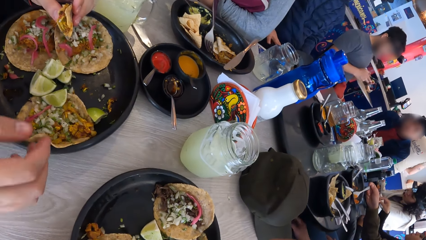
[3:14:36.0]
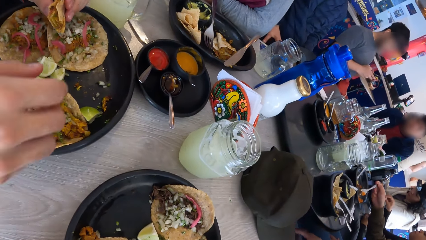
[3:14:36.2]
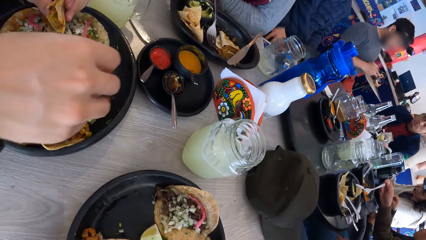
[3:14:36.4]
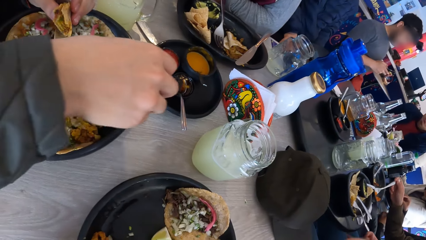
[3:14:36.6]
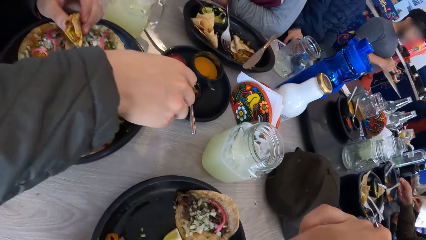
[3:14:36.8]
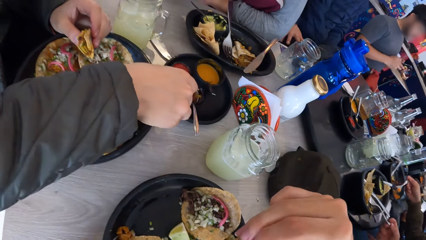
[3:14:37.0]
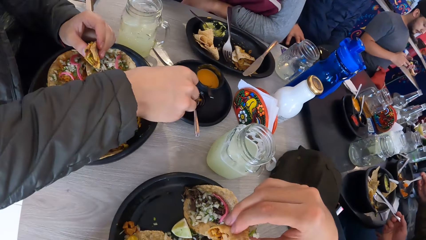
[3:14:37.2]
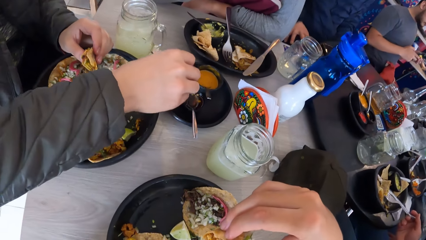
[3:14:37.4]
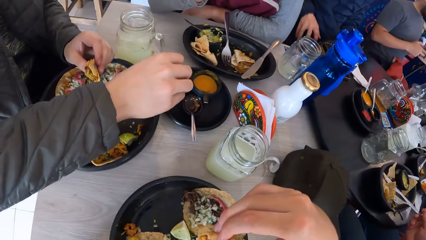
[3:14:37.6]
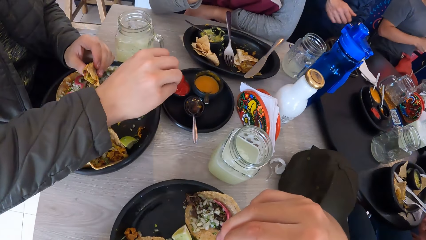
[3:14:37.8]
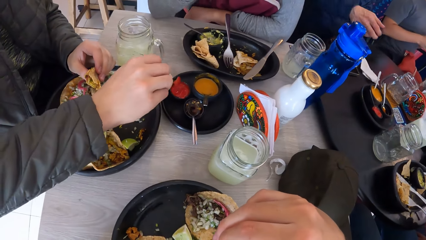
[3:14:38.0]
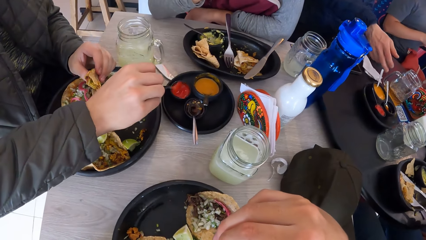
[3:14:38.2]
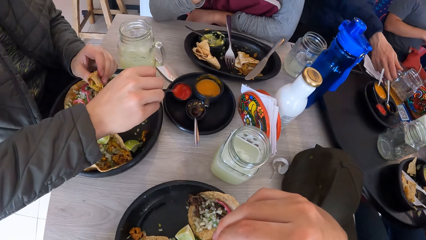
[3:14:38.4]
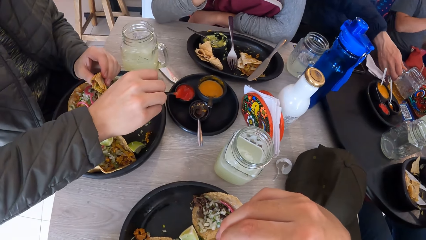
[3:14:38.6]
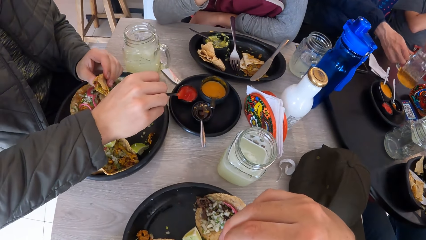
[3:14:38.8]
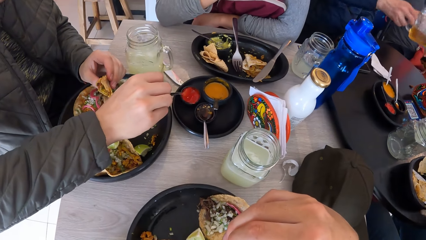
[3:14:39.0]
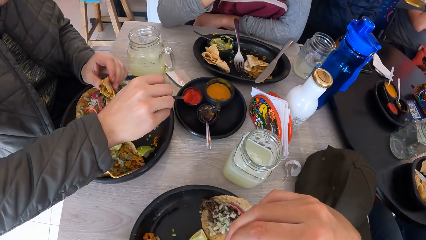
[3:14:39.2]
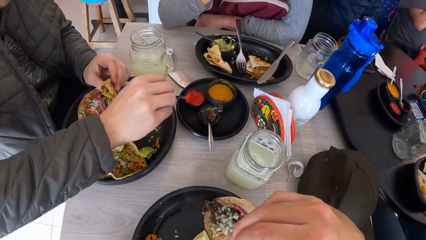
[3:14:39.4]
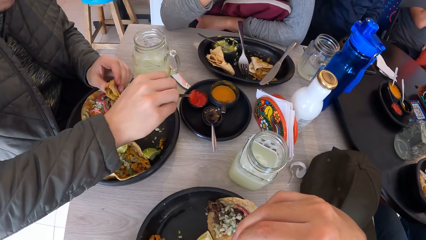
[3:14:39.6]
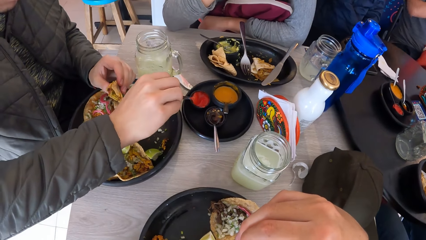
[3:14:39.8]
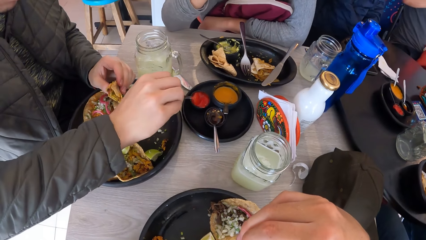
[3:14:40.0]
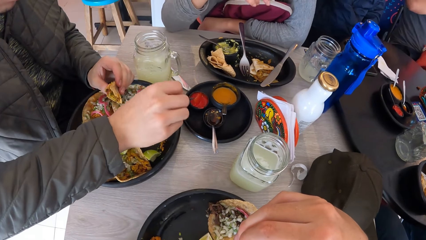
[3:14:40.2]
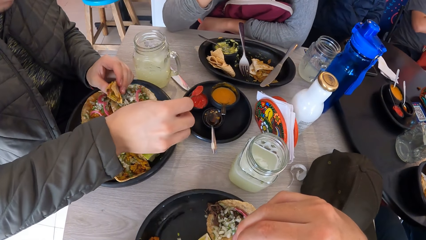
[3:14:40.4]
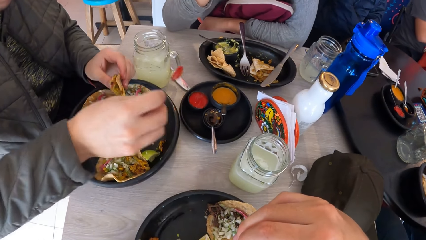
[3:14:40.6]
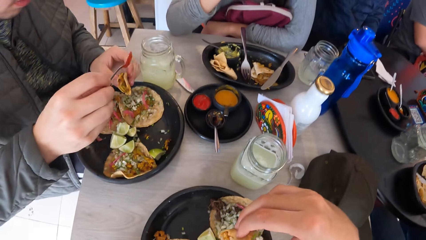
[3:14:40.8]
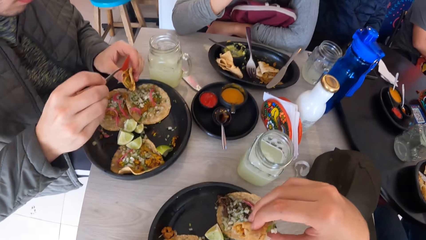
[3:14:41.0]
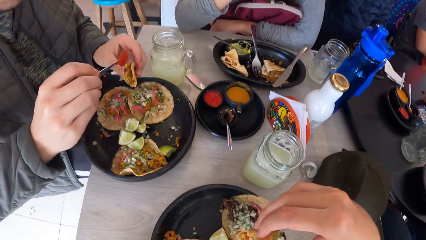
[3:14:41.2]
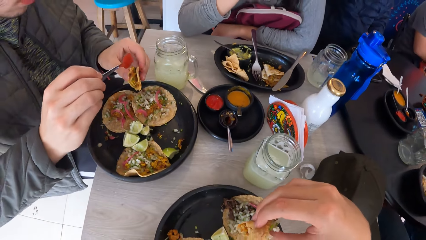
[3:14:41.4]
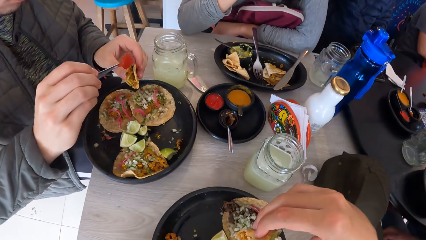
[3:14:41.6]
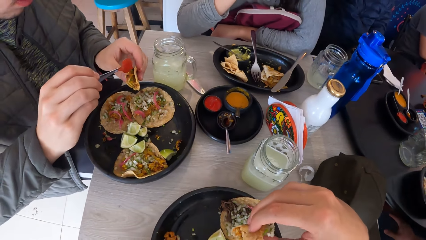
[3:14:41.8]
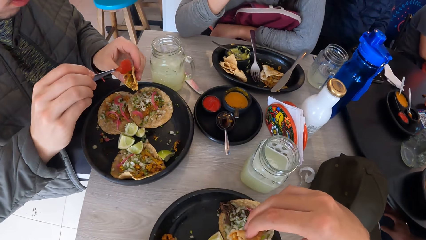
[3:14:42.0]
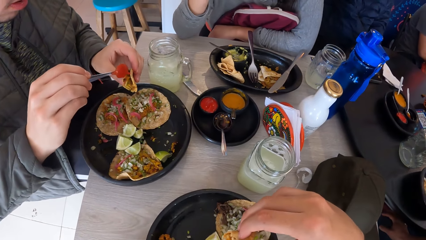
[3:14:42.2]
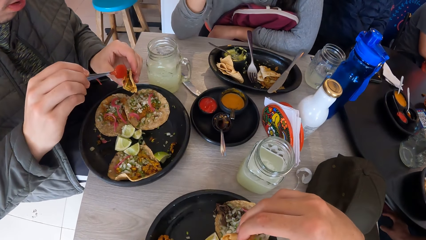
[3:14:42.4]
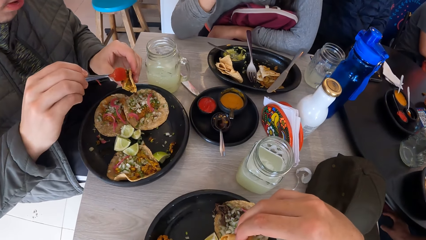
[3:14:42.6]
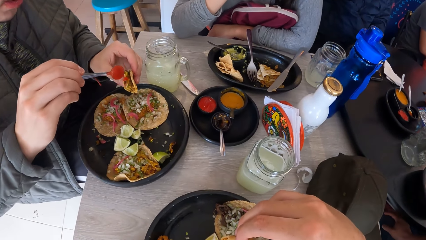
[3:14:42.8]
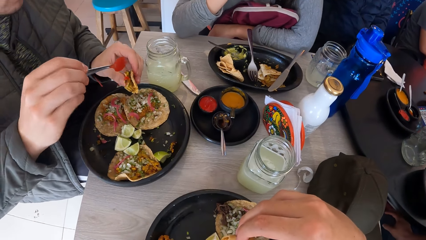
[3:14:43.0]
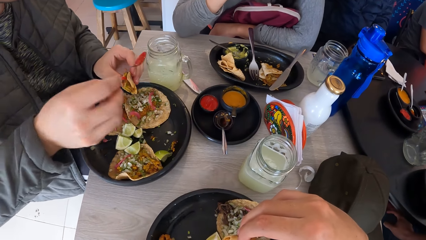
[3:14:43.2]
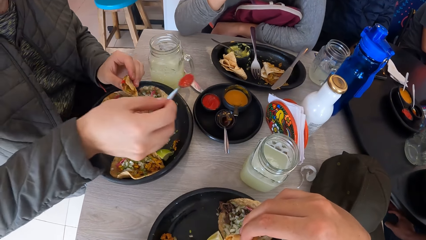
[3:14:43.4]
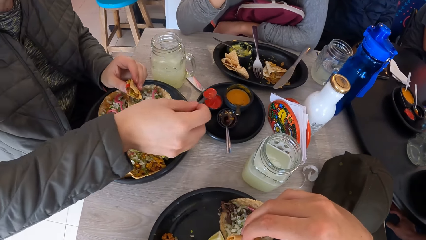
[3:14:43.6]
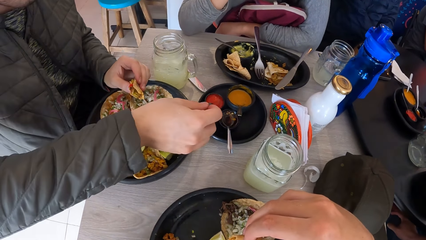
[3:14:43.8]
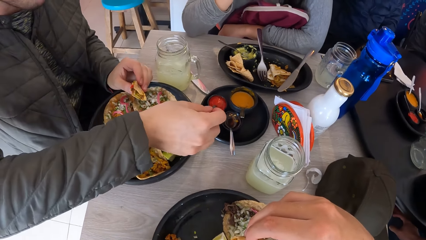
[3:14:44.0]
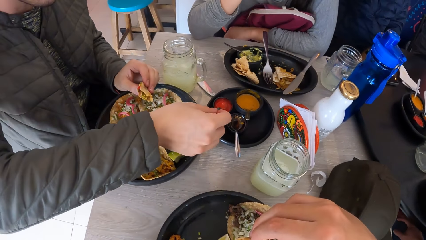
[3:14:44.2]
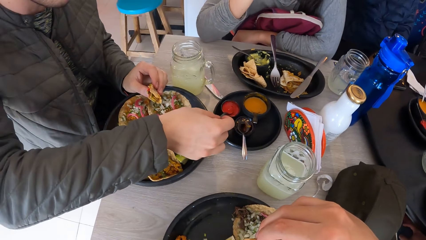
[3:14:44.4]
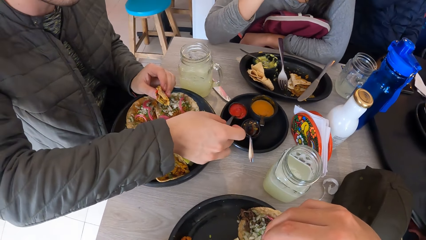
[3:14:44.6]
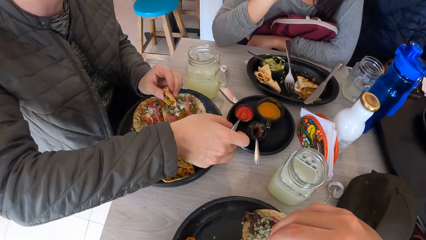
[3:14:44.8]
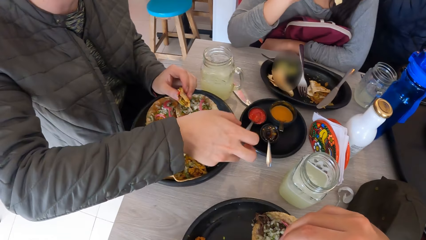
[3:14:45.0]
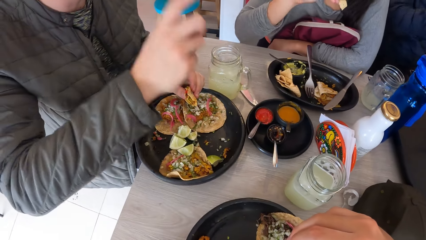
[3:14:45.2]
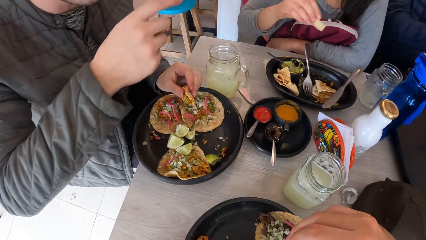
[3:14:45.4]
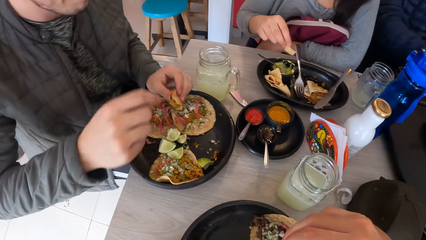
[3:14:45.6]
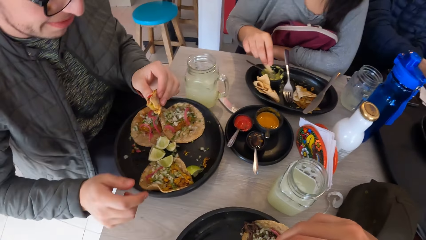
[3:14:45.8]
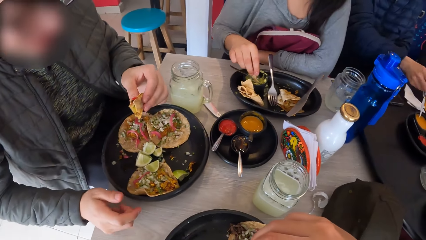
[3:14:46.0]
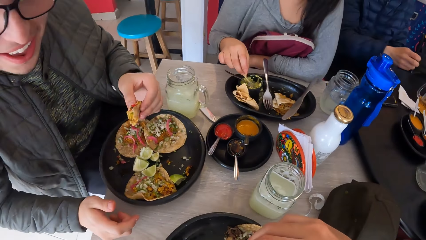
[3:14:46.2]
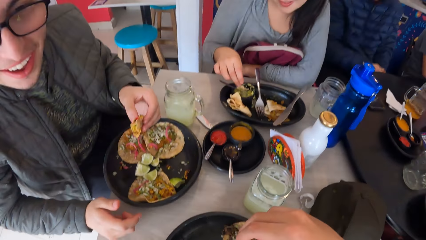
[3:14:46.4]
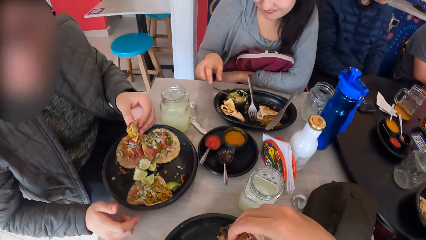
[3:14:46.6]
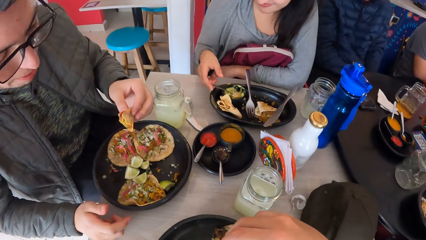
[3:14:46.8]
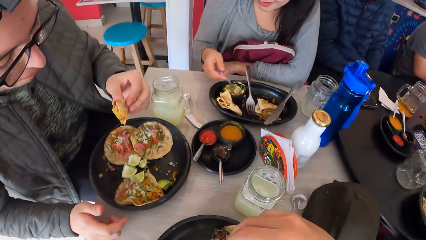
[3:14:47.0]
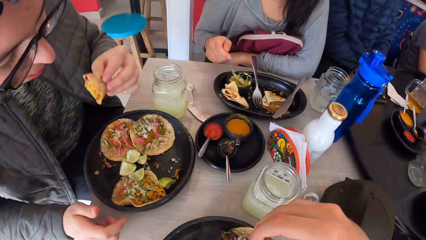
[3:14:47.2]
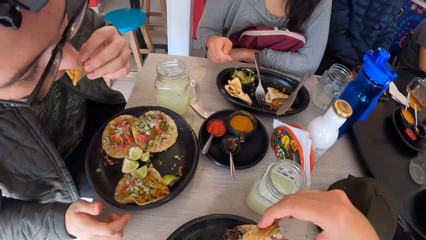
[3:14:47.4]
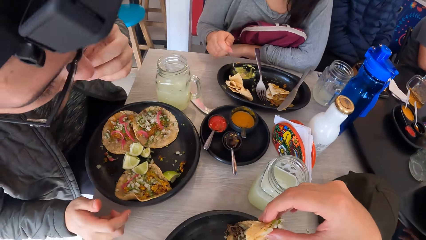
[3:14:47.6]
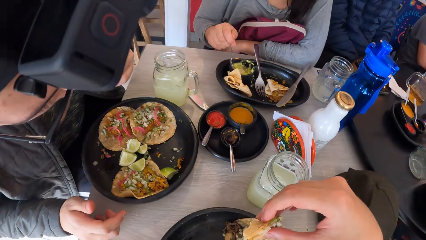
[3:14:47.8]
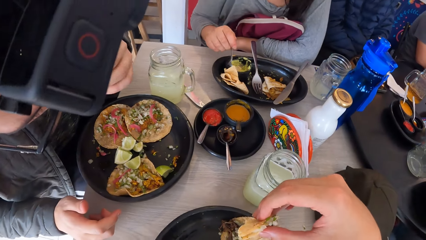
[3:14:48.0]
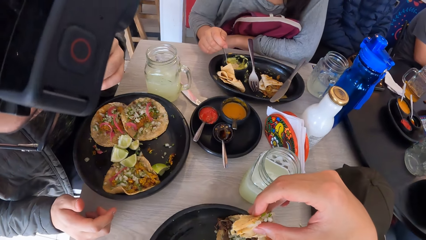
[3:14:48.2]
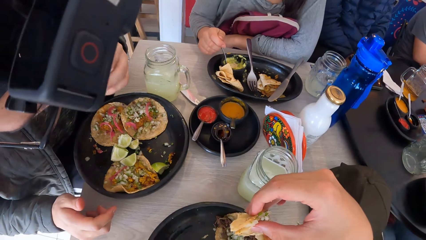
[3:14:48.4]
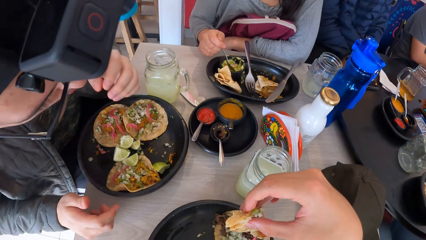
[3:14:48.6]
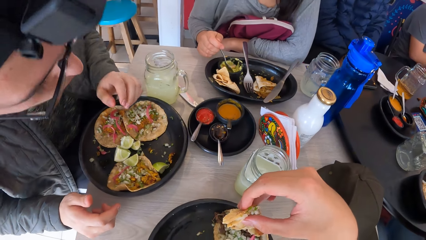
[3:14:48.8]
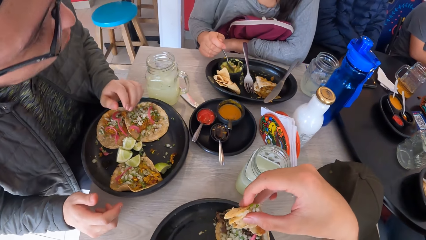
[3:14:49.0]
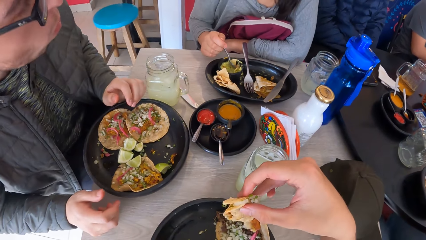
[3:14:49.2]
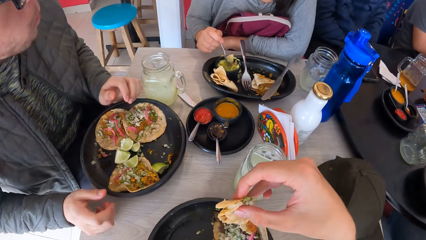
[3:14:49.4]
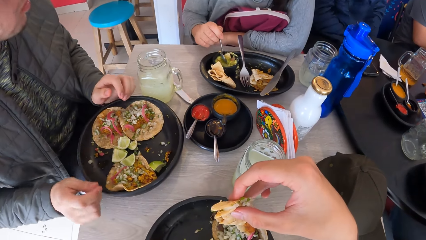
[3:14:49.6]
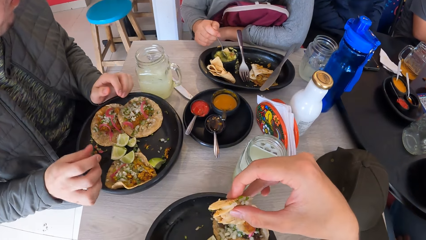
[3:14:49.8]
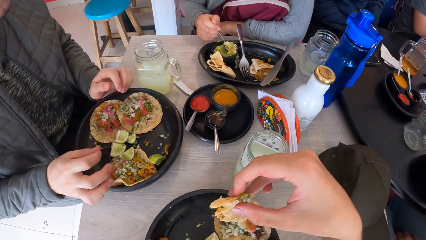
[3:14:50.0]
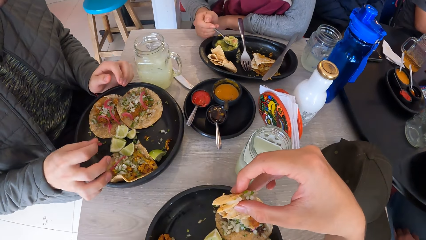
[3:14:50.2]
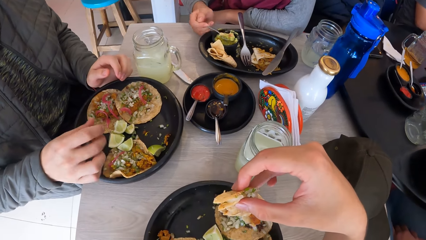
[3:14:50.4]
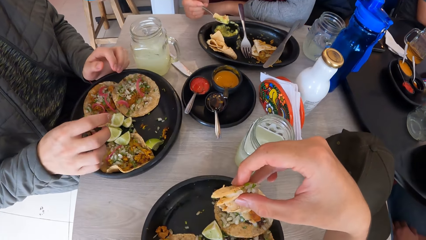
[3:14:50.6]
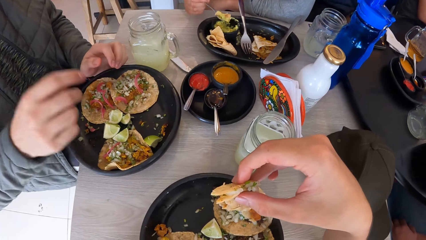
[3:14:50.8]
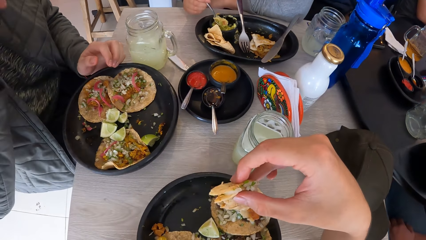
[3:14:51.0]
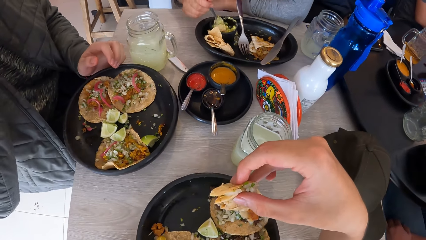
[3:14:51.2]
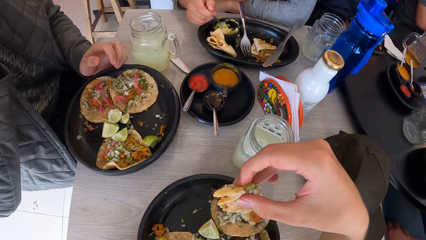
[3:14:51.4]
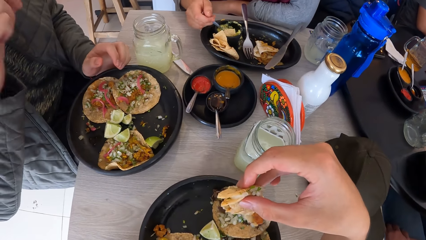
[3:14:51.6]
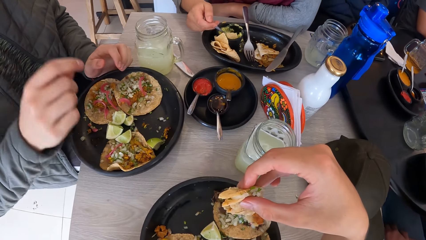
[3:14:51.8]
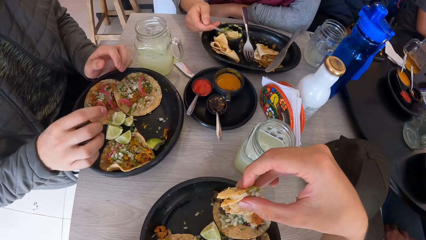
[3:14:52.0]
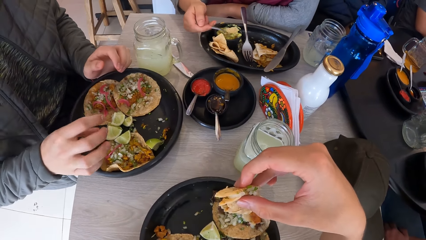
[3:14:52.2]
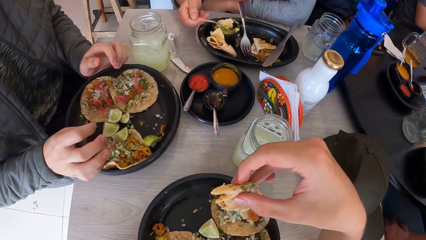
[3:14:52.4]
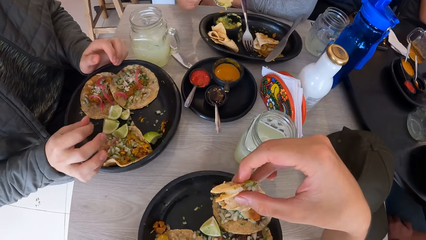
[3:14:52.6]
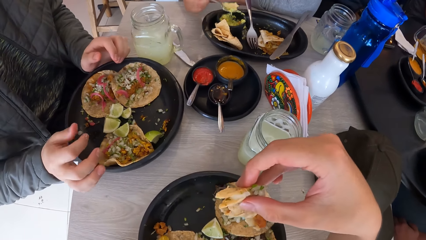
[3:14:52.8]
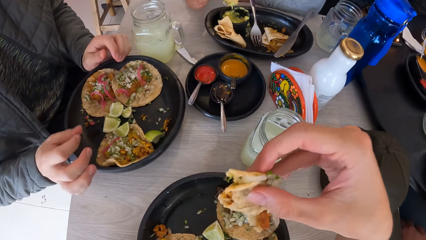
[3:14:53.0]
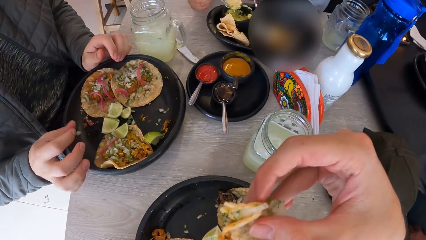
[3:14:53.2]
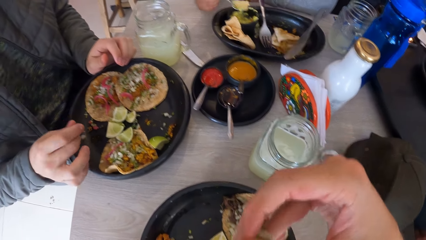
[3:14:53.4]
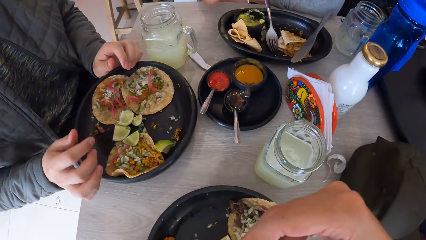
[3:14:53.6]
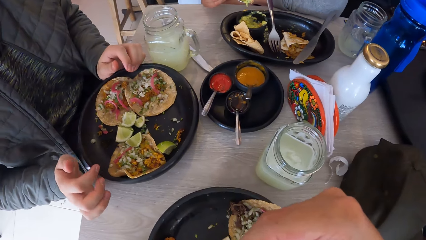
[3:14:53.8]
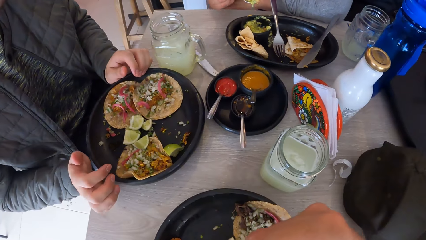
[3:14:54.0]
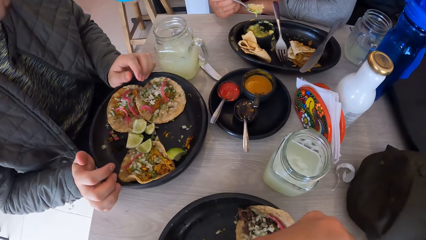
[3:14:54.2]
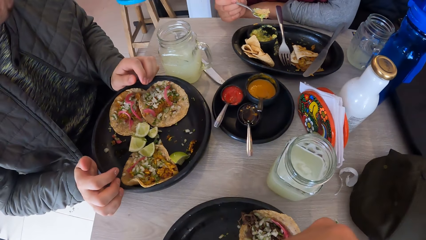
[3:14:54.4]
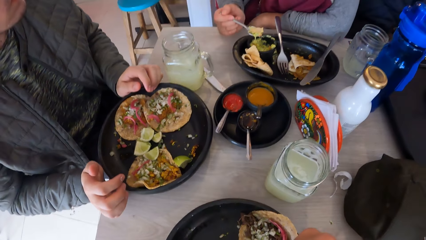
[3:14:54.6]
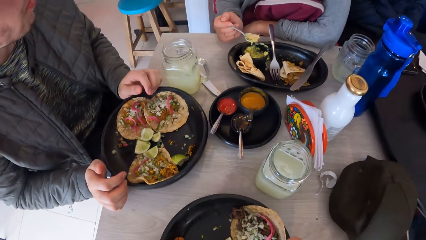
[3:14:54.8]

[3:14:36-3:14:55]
The man takes a spoon from a bowl with his right hand. The man hits the spoon on the bowl with his right hand. The man scoops the sauce with the spoon. The man puts sauce on the taco with the spoon in his right hand. The man puts the spoon in the bowl with his right hand. The camera wearer puts the spoon in the bowl. The woman drops the chip into the bowl with her right hand. The woman picks up the spoon from the bowl with her right hand. The camera wearer interacts with the man. The woman takes the chip and sauce from the bowl with the spoon in her right hand. The man eats the taco. The man rubs his right fingers together.
